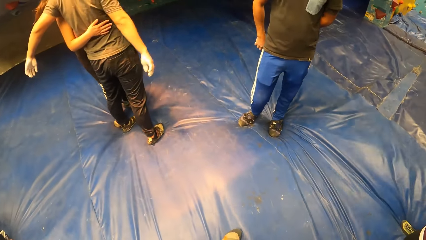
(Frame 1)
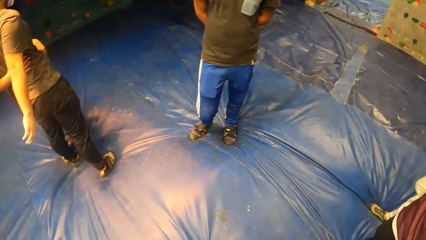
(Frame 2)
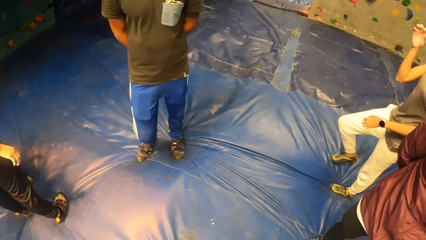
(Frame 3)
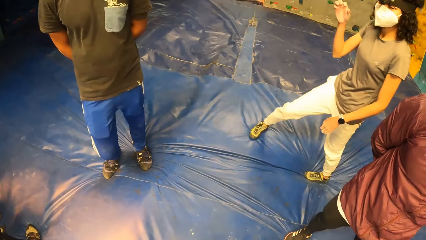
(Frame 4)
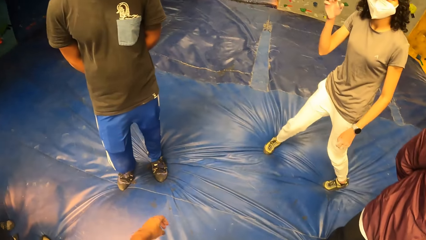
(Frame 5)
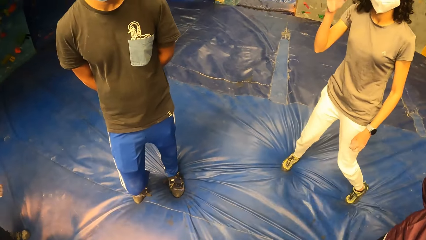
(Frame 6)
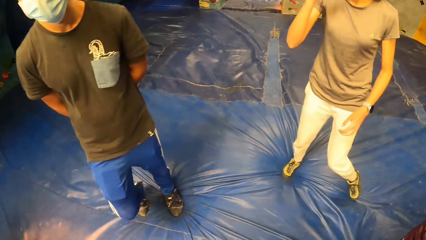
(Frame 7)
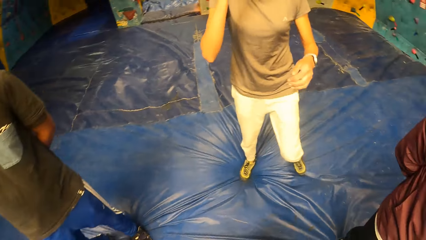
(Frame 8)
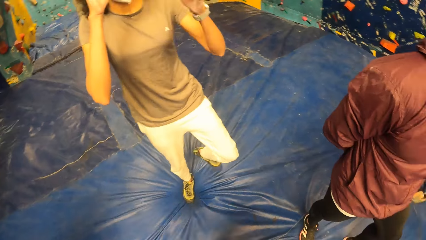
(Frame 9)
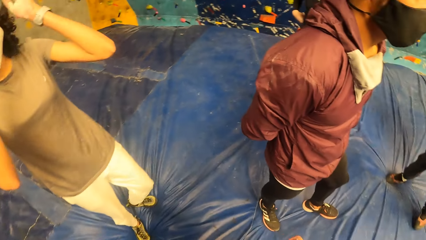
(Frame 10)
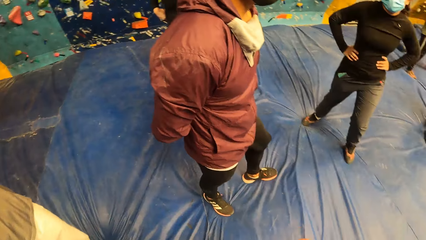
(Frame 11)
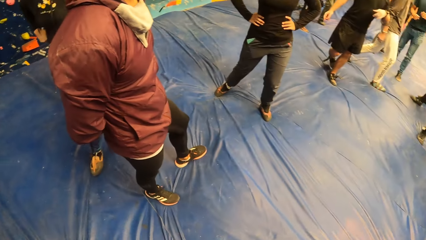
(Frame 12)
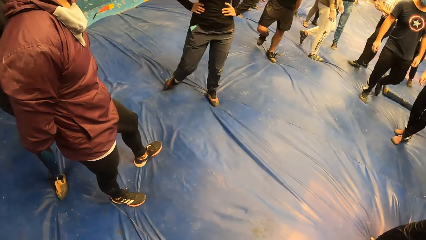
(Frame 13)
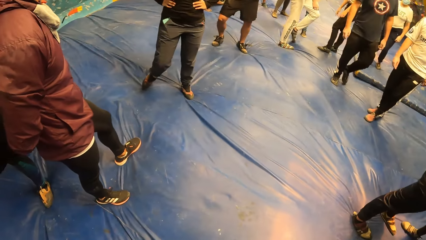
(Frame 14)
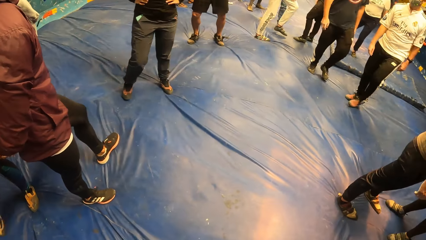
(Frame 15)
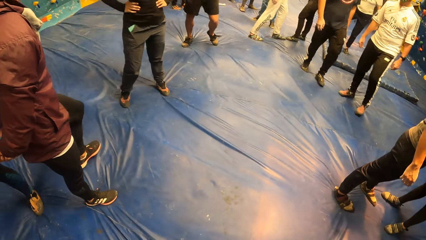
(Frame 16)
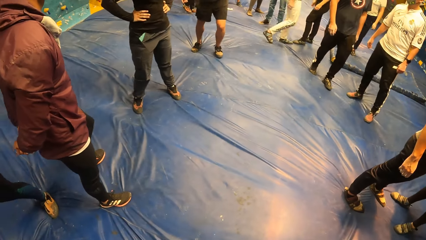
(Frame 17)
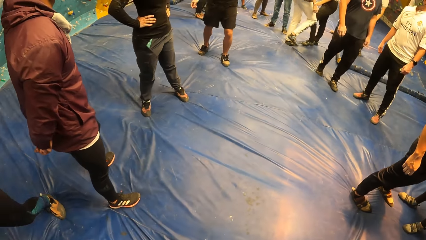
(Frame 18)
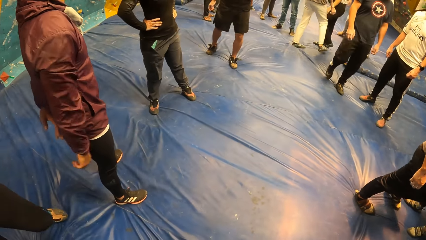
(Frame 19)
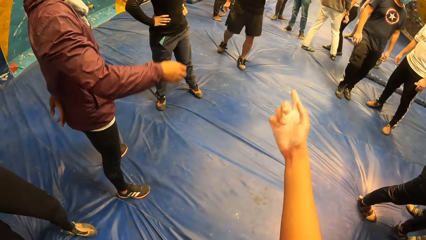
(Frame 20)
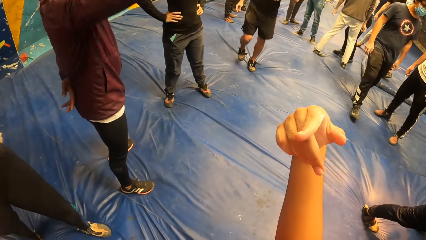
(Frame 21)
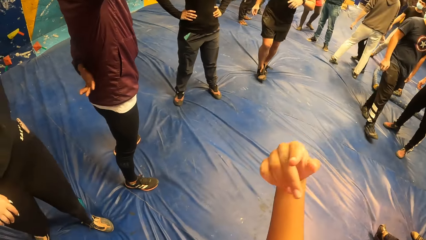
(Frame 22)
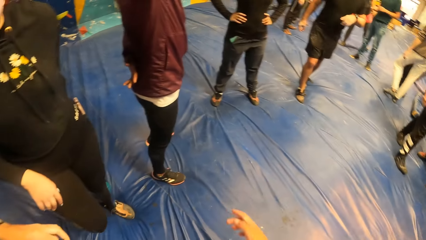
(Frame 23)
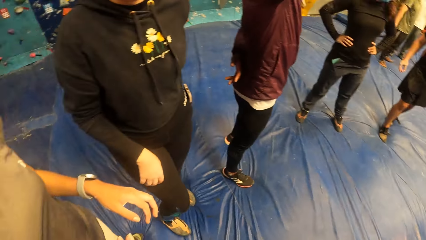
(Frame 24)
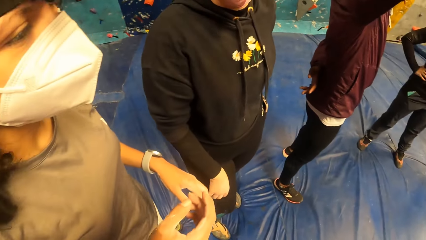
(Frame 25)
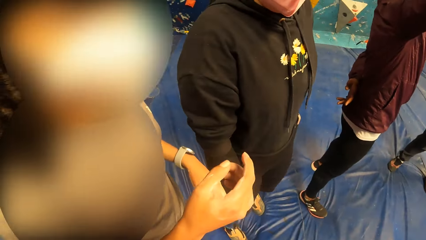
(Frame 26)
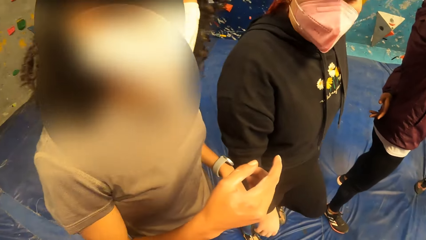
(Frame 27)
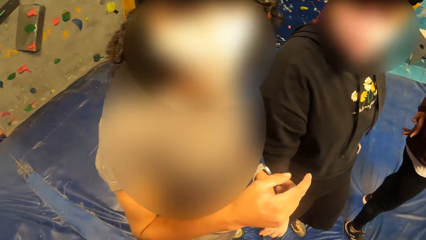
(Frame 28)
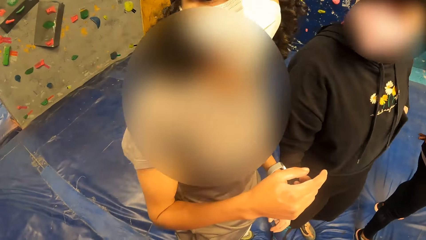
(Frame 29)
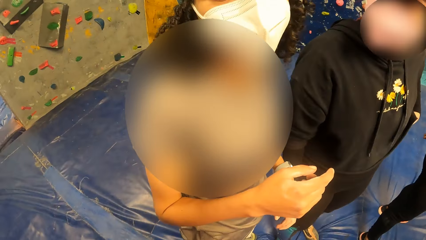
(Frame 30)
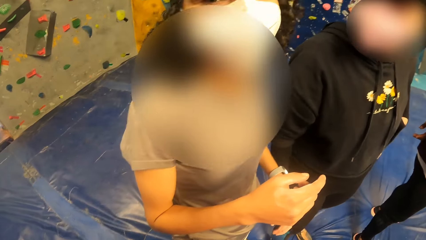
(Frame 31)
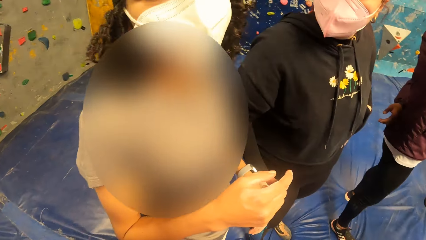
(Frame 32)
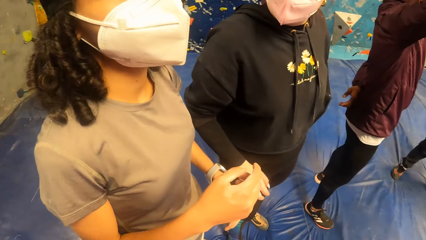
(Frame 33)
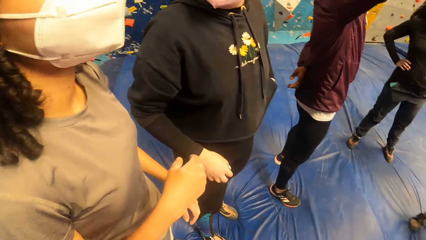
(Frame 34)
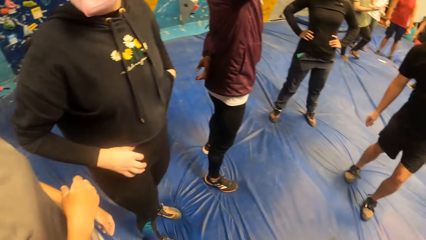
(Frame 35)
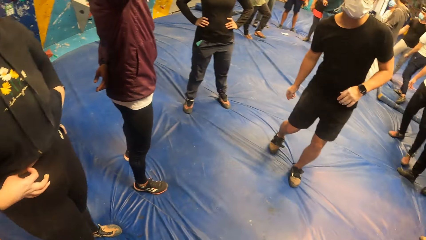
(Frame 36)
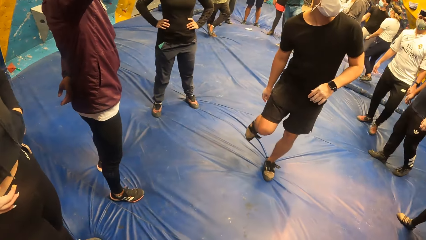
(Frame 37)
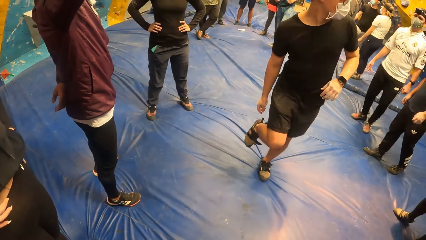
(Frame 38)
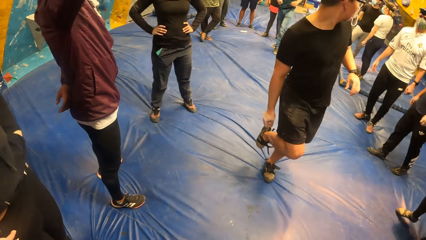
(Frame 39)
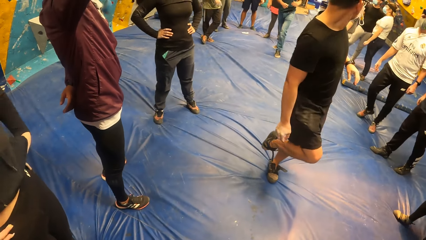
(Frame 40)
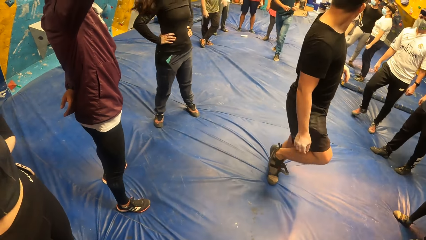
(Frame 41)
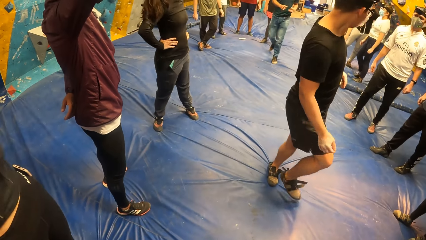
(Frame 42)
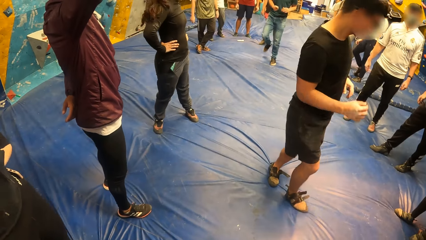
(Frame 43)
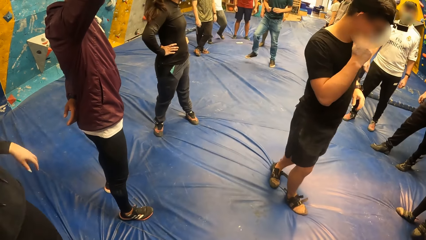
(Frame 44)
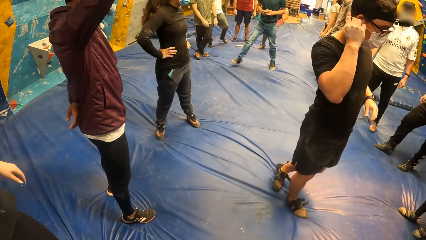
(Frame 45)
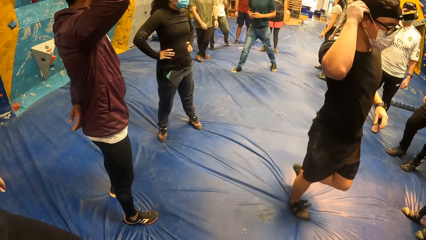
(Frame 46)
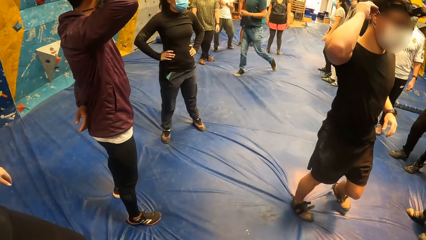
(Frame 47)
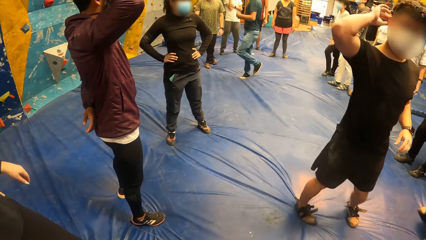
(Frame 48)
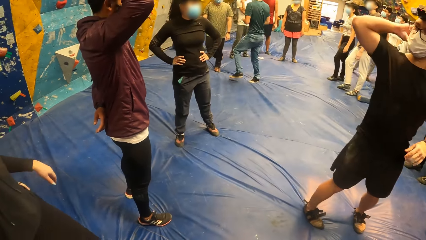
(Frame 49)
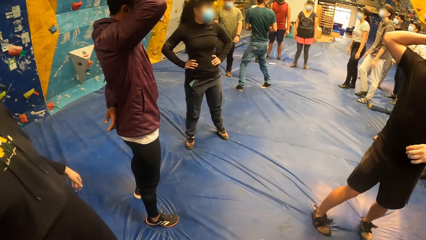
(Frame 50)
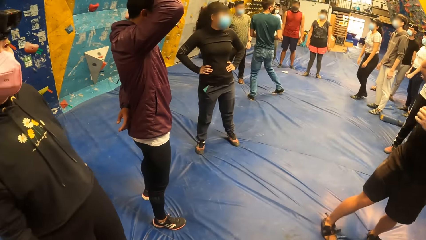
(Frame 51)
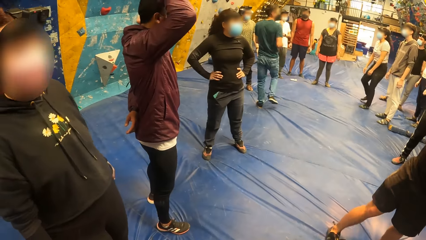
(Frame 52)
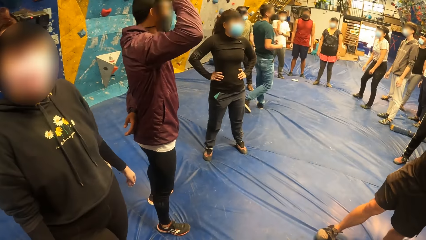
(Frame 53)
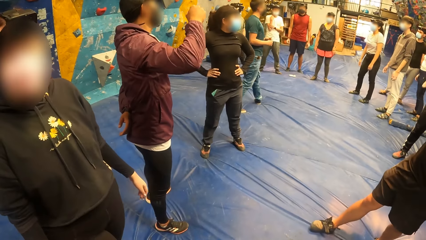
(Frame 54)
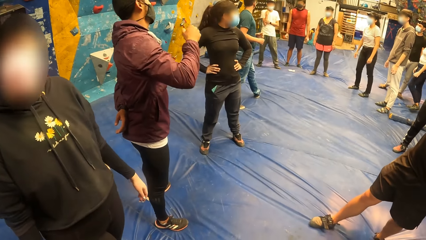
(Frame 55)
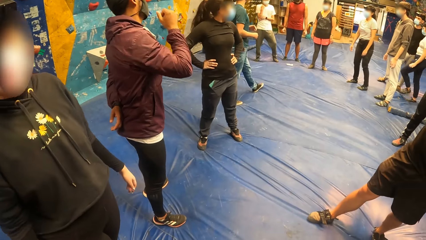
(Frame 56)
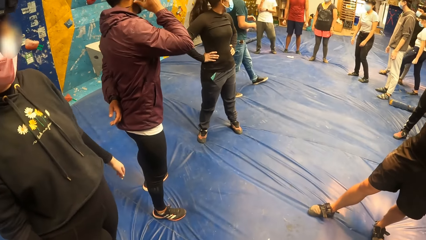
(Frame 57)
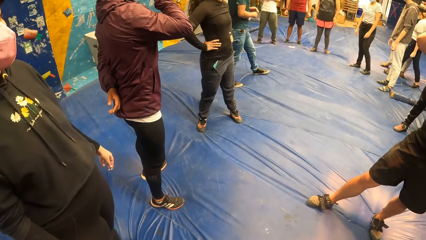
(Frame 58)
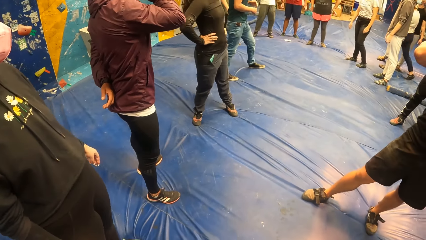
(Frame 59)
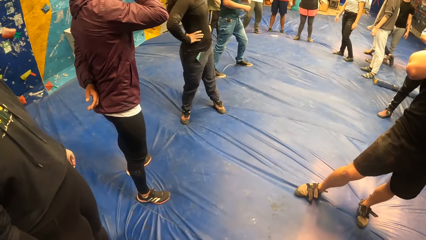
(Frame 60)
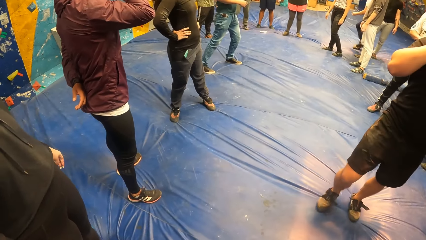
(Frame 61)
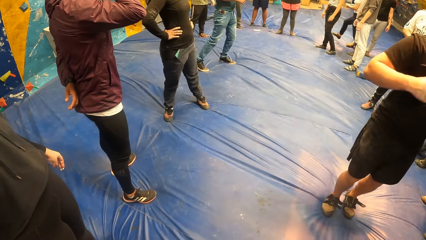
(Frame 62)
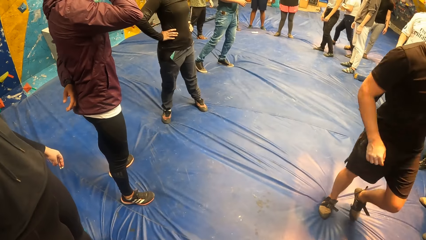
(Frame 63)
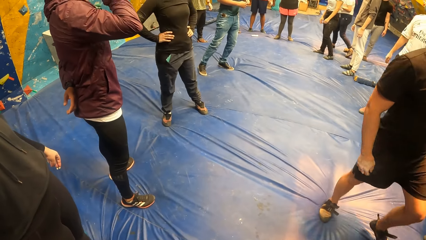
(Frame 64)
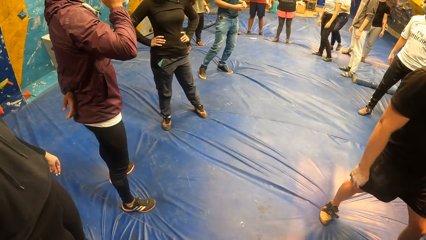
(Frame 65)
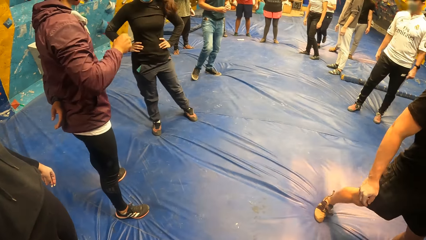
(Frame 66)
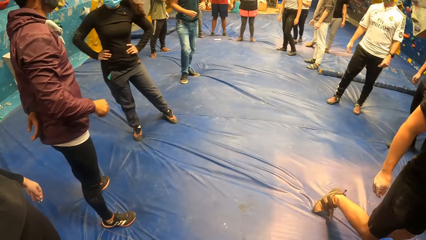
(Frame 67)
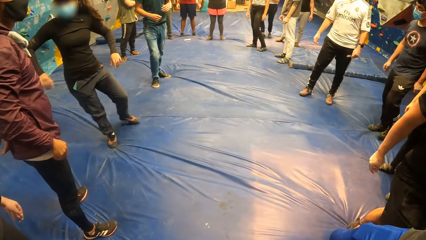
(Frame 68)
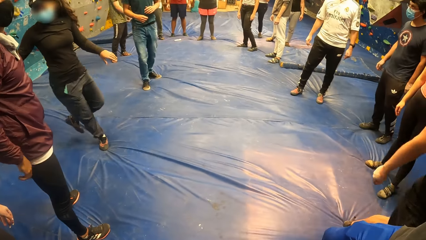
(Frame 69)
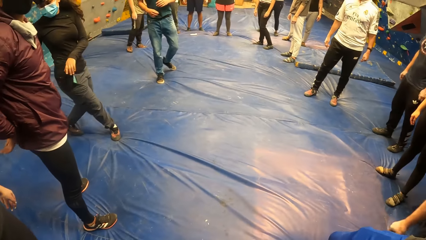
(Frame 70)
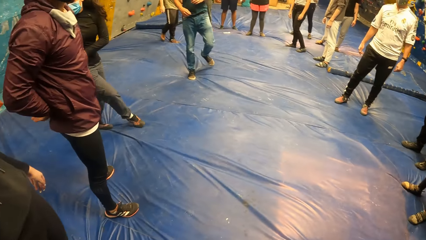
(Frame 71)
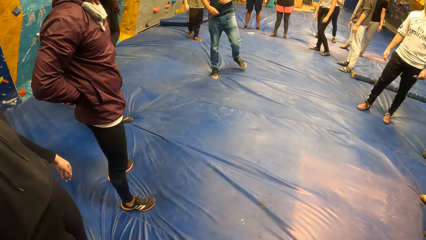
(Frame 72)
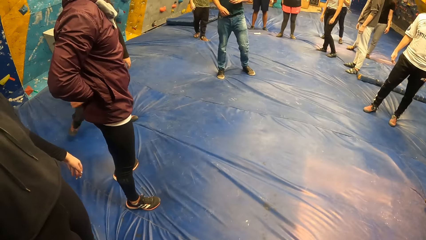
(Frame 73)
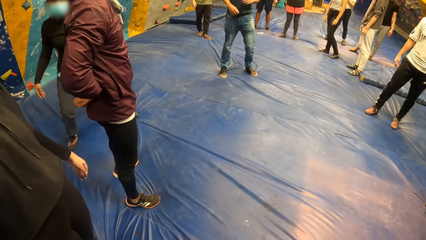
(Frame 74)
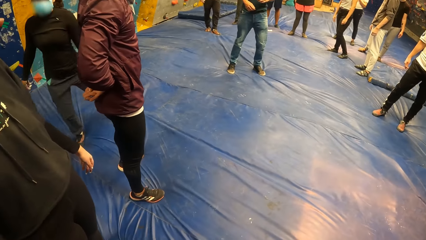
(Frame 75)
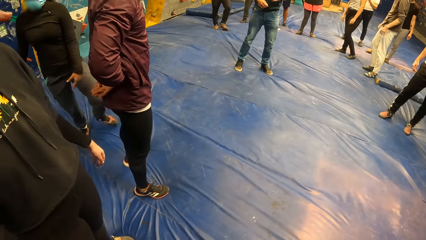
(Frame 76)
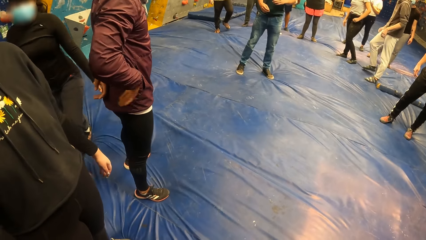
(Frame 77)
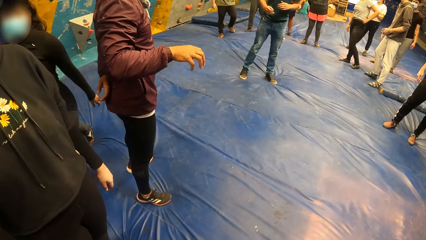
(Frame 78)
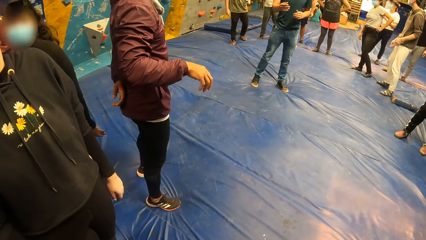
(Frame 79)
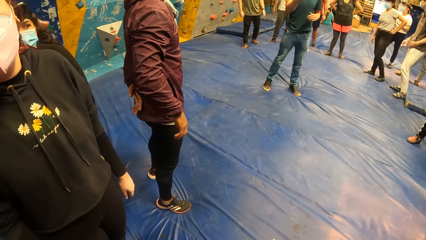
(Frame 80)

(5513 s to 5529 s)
The camera wearer looks around. They raise a hand. They look around. They interact with the woman.
